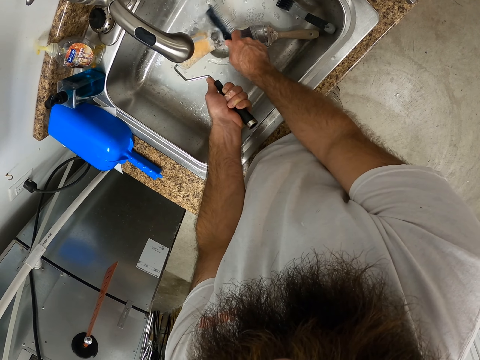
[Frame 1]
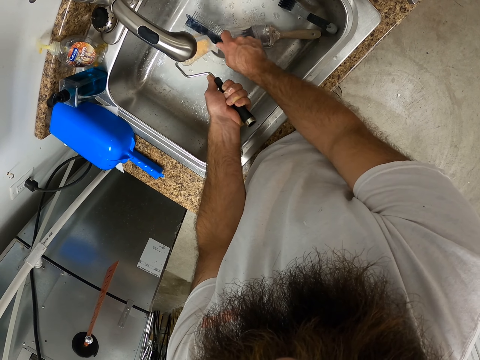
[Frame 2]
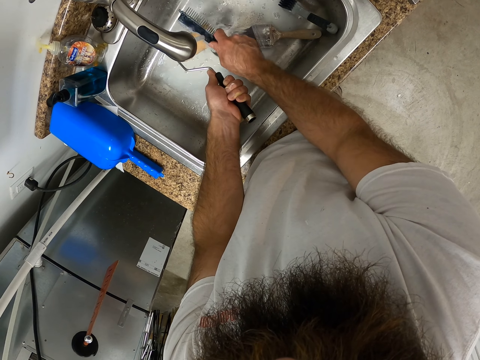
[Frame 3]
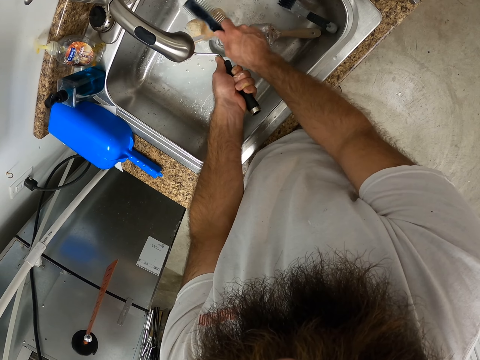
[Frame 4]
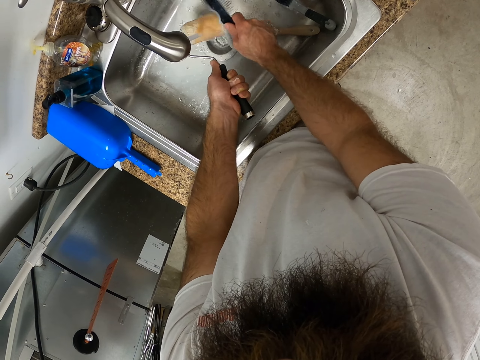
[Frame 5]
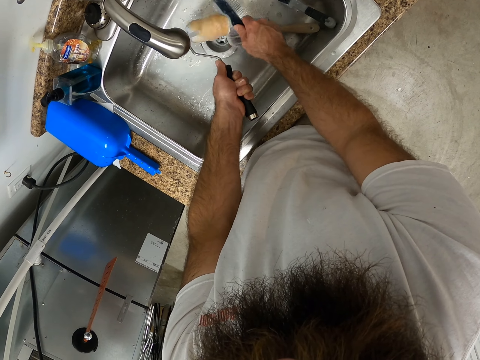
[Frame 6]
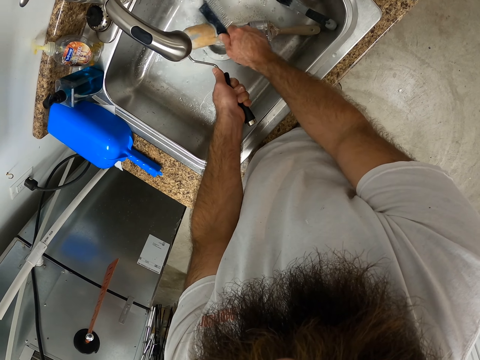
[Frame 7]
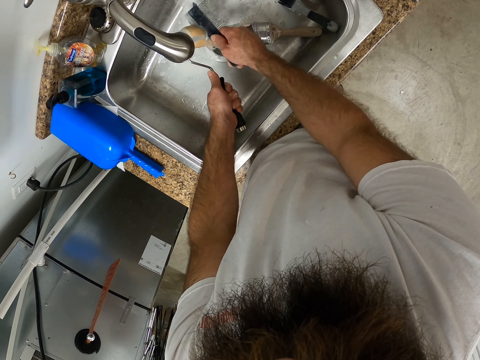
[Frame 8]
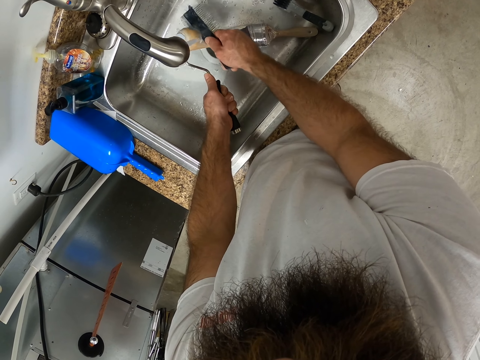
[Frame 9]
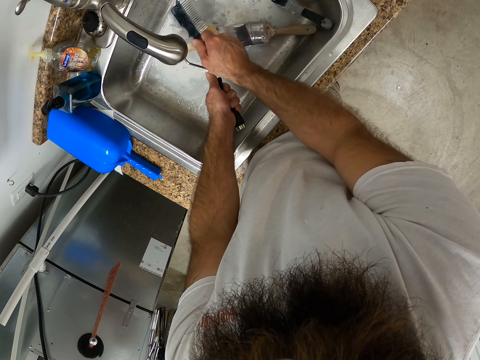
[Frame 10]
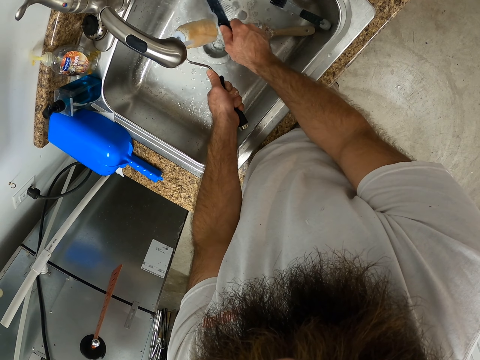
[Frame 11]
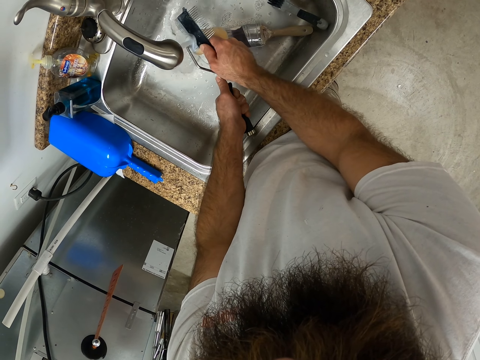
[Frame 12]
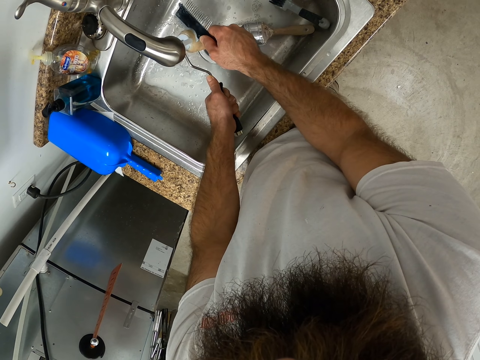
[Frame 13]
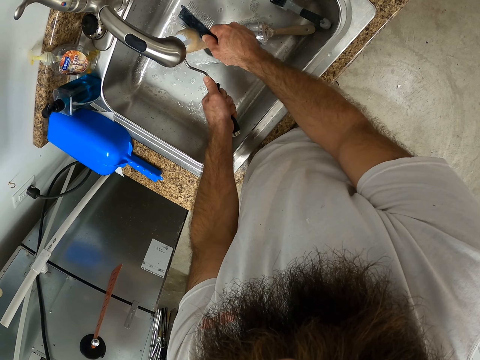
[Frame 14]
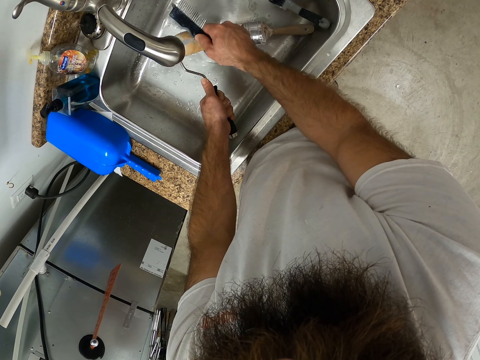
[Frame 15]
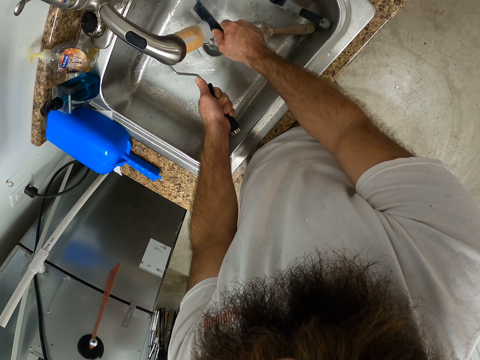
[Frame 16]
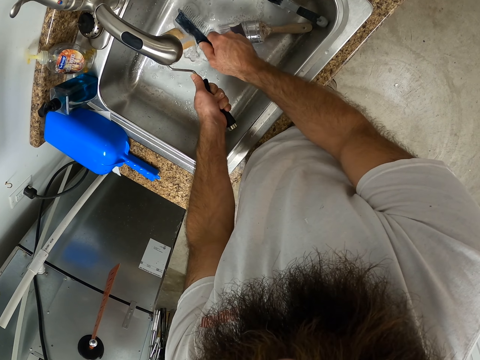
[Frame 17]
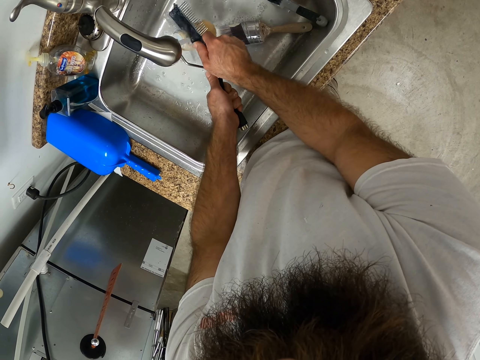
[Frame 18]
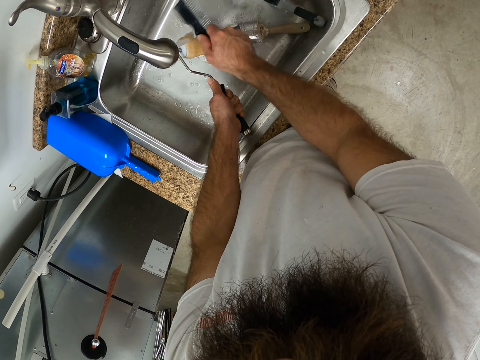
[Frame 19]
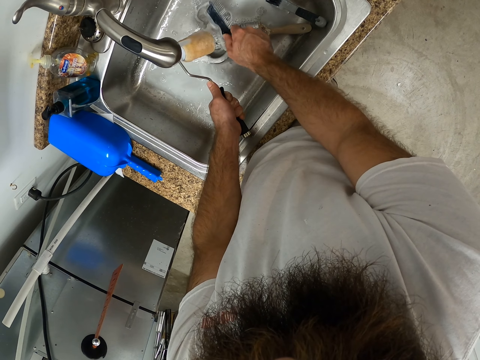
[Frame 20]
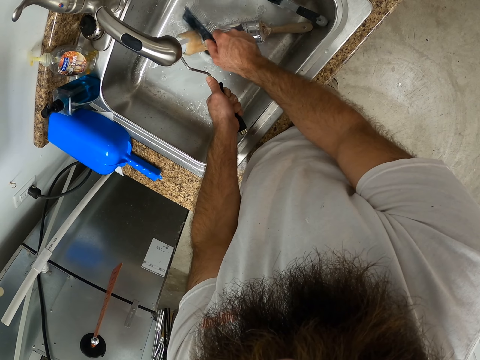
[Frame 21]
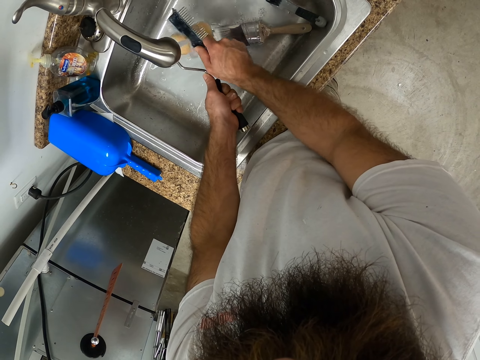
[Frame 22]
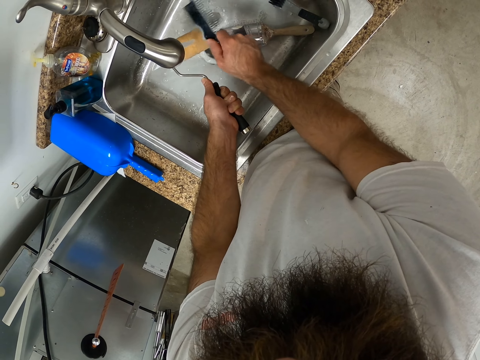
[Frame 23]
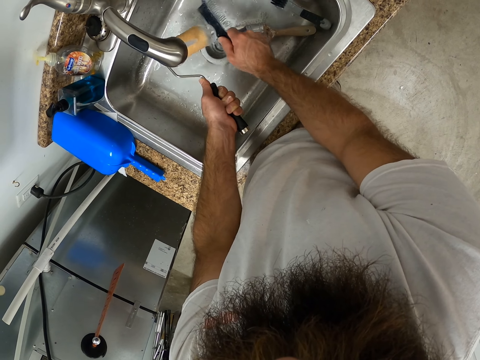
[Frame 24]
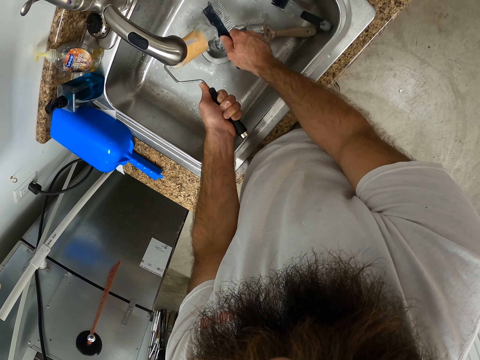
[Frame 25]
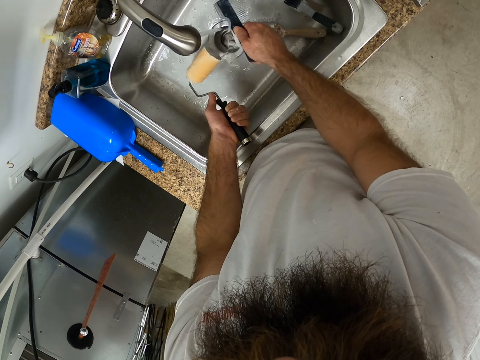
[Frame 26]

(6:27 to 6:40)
The camera wearer cleans a paint roller using a scrub brush. He lowers the paint roller with his left hand. He cleans the paint roller using the scrub brush.
